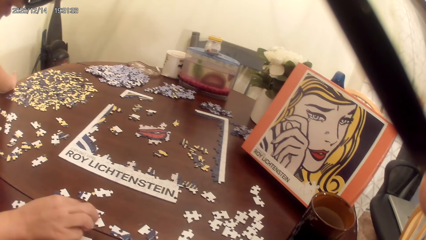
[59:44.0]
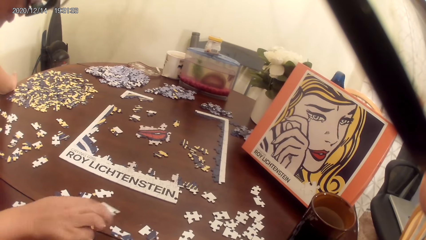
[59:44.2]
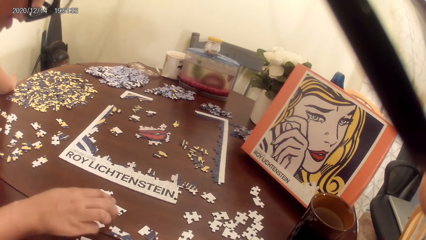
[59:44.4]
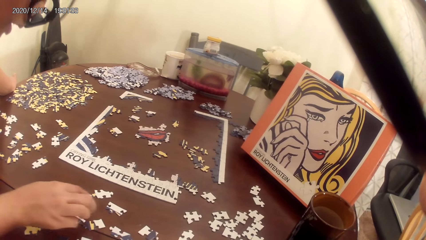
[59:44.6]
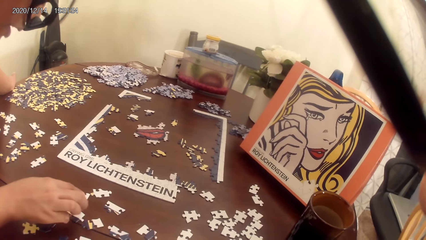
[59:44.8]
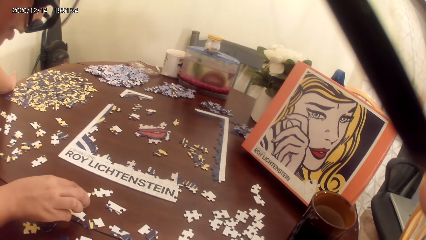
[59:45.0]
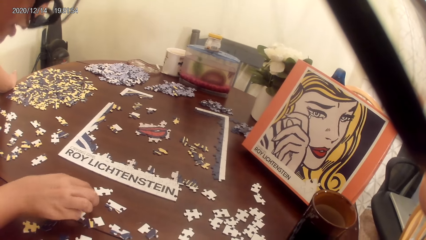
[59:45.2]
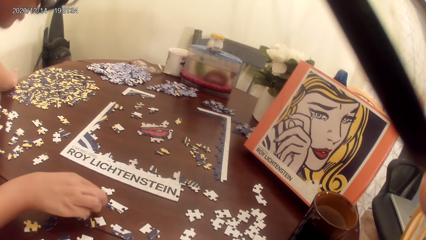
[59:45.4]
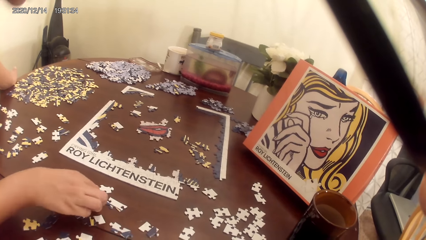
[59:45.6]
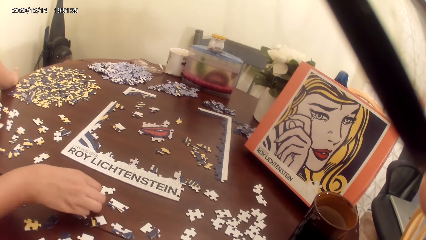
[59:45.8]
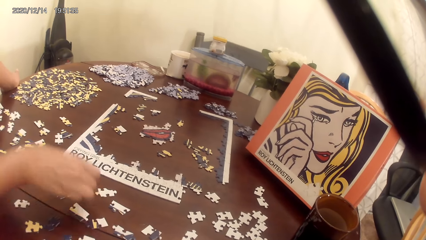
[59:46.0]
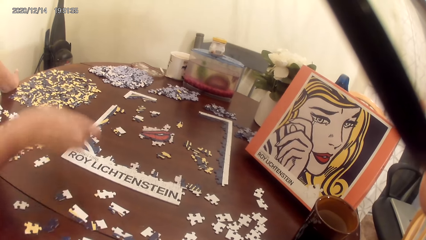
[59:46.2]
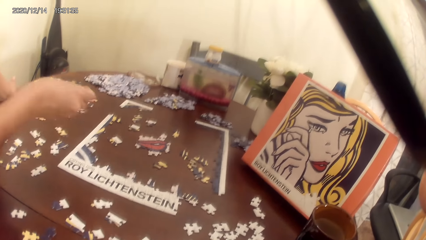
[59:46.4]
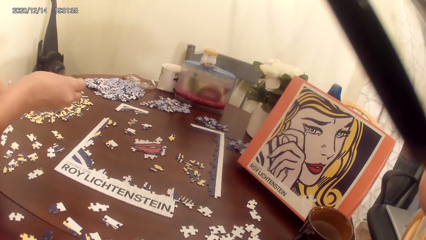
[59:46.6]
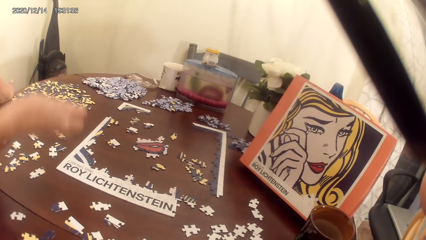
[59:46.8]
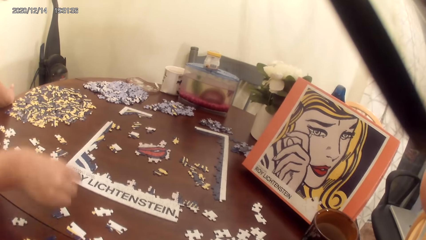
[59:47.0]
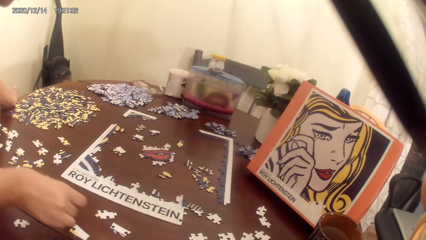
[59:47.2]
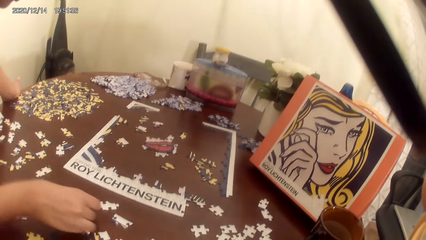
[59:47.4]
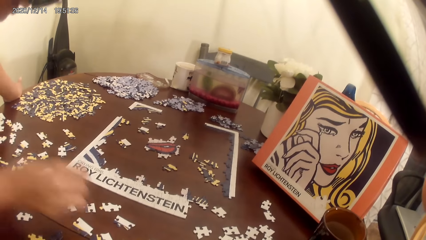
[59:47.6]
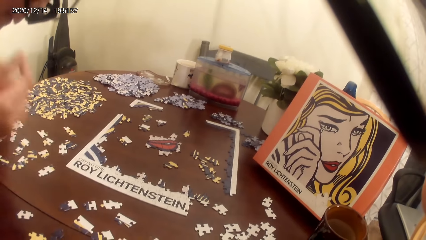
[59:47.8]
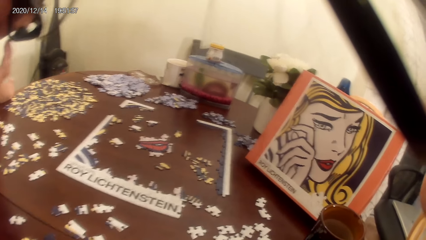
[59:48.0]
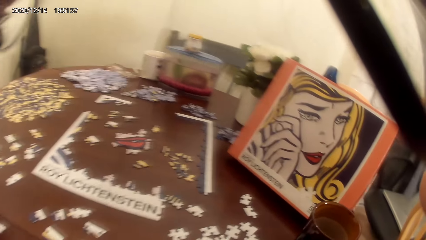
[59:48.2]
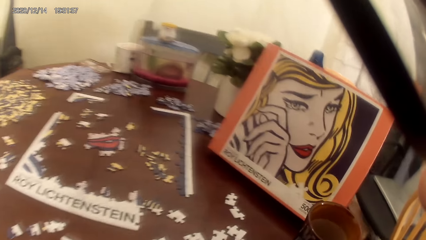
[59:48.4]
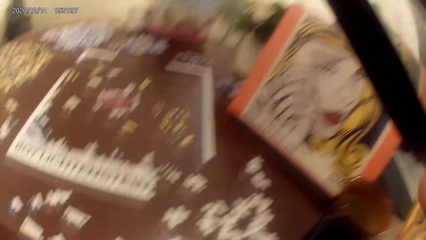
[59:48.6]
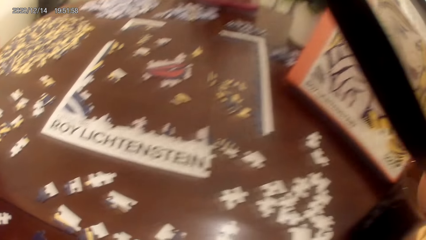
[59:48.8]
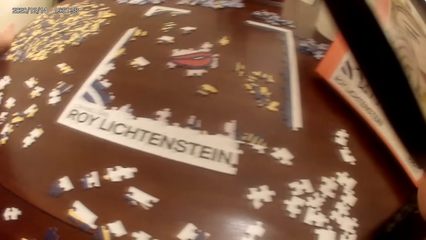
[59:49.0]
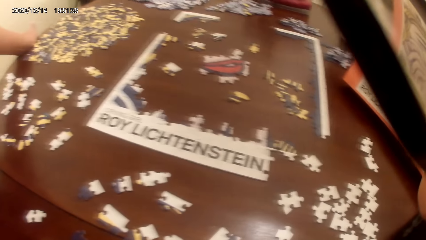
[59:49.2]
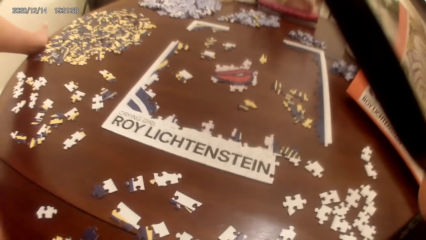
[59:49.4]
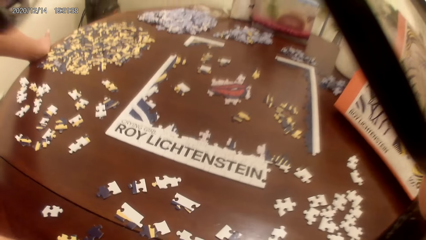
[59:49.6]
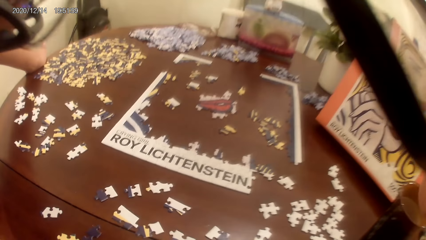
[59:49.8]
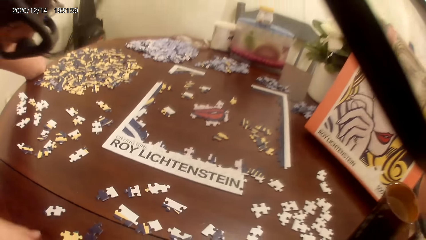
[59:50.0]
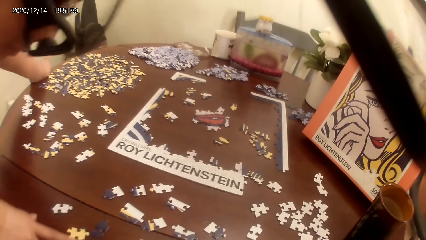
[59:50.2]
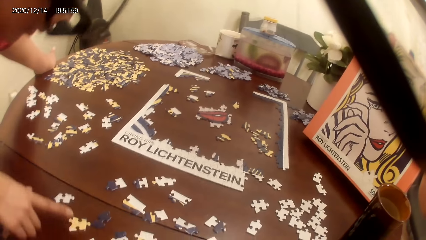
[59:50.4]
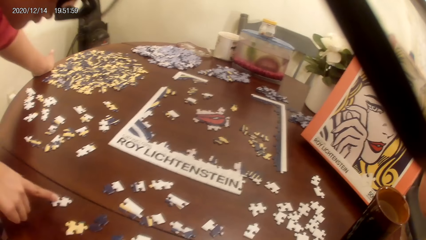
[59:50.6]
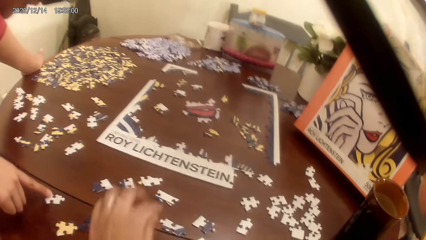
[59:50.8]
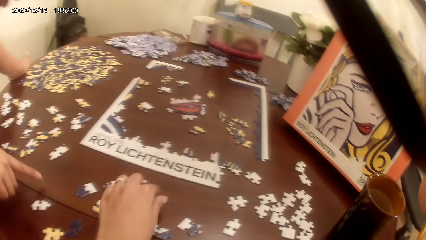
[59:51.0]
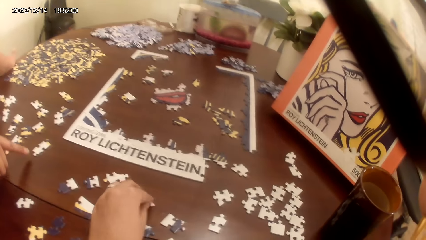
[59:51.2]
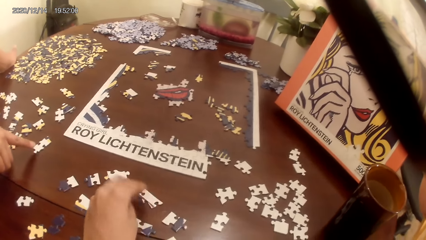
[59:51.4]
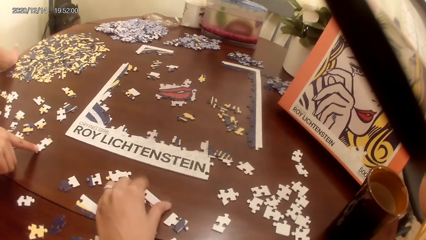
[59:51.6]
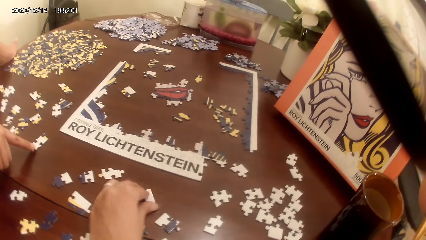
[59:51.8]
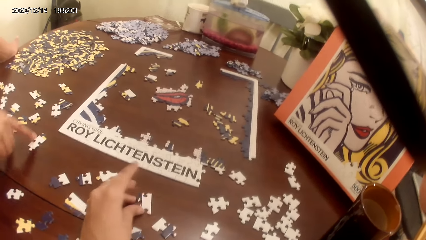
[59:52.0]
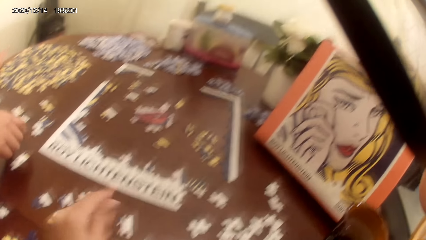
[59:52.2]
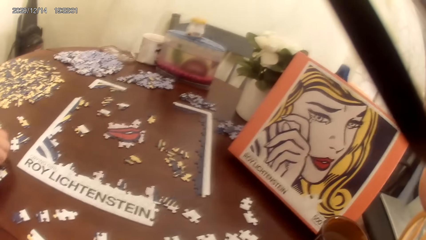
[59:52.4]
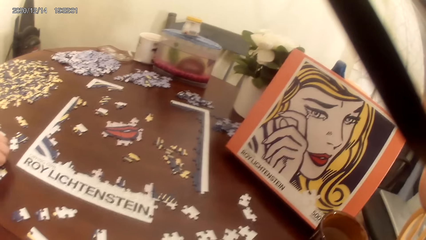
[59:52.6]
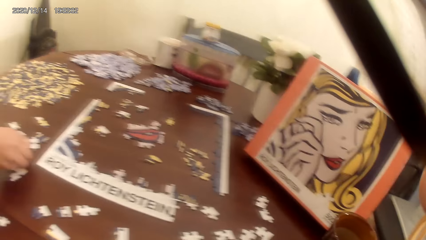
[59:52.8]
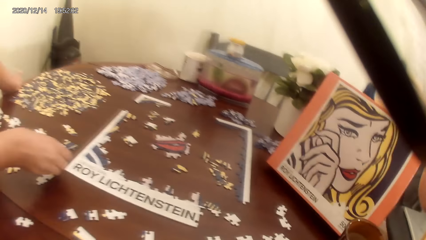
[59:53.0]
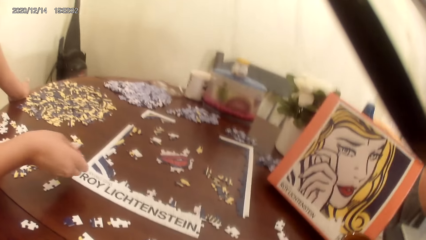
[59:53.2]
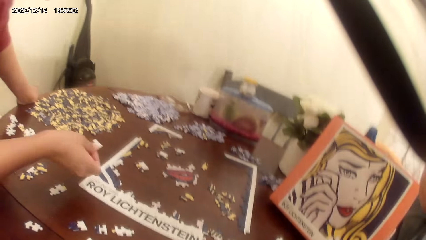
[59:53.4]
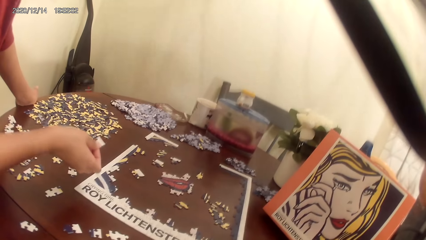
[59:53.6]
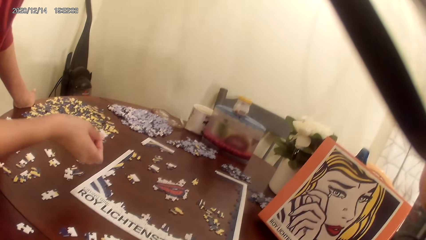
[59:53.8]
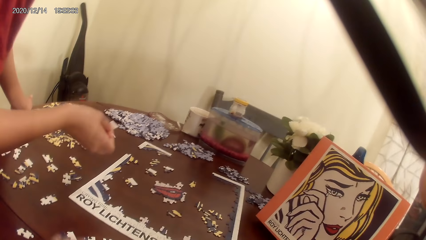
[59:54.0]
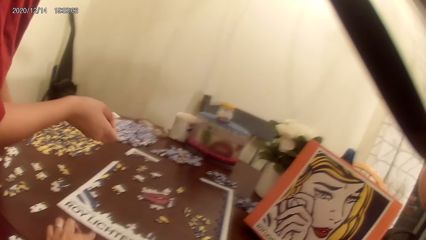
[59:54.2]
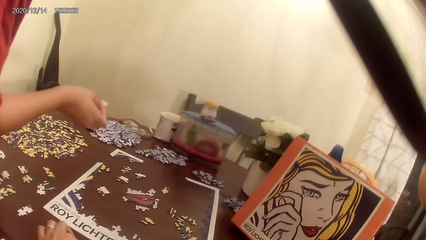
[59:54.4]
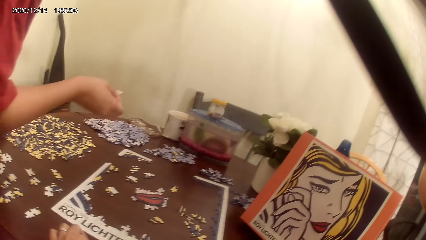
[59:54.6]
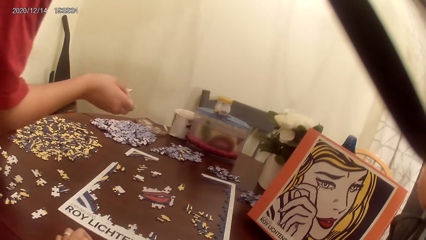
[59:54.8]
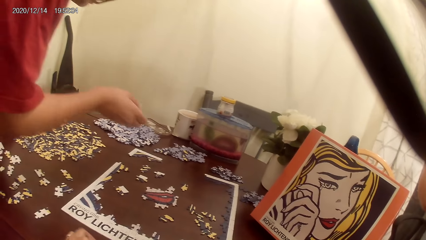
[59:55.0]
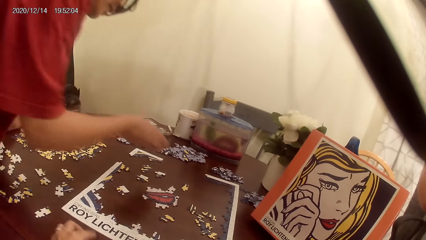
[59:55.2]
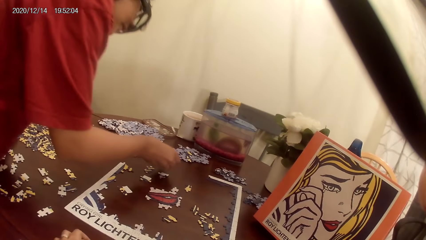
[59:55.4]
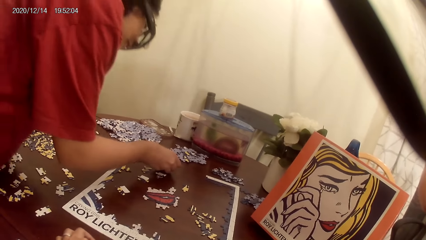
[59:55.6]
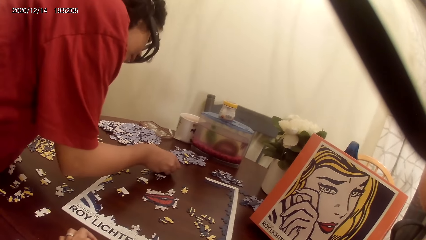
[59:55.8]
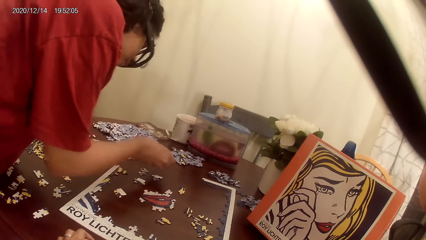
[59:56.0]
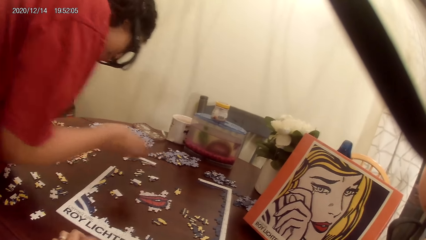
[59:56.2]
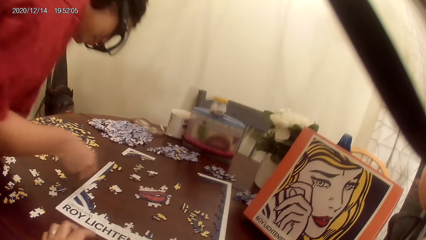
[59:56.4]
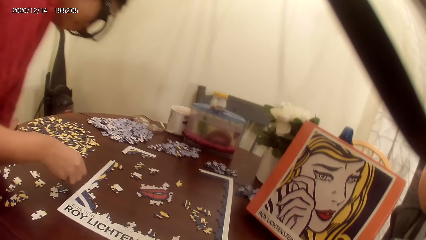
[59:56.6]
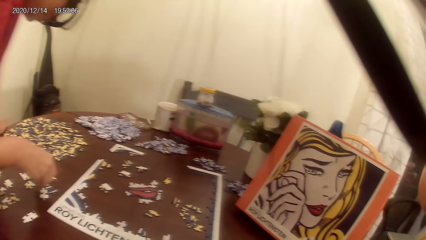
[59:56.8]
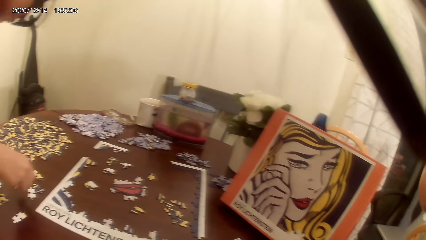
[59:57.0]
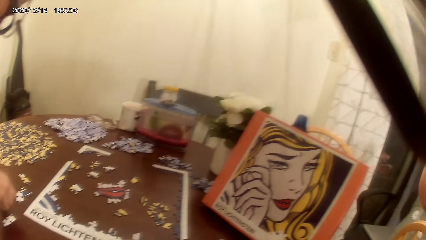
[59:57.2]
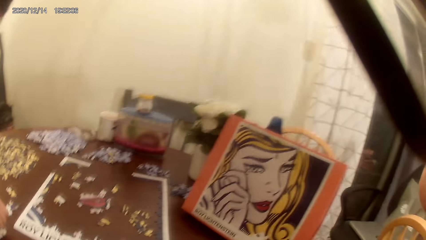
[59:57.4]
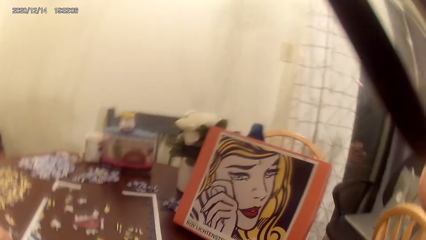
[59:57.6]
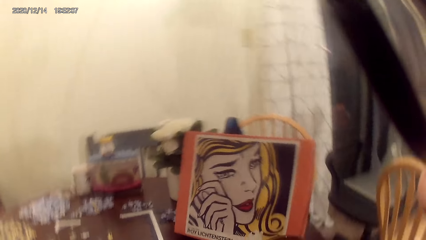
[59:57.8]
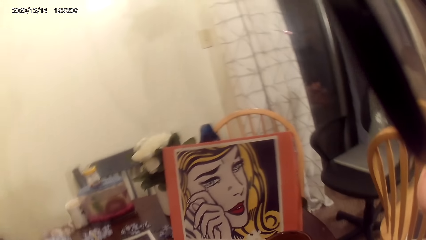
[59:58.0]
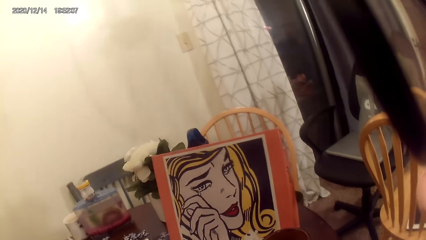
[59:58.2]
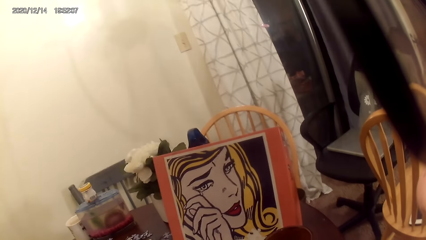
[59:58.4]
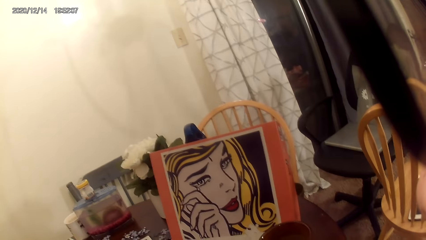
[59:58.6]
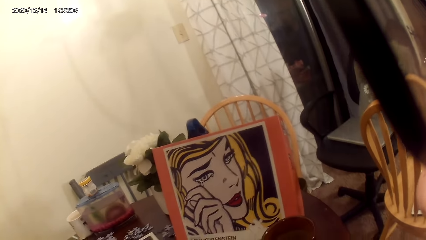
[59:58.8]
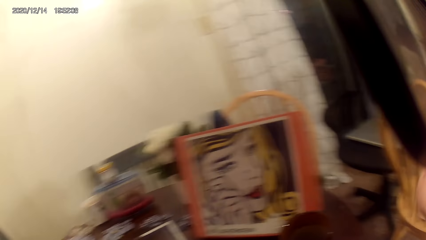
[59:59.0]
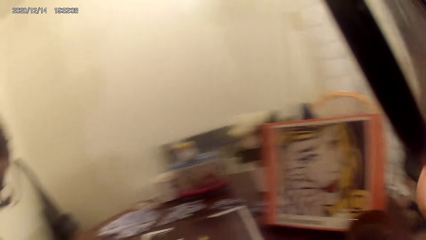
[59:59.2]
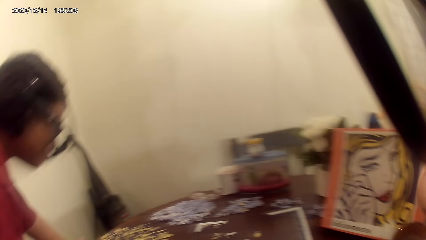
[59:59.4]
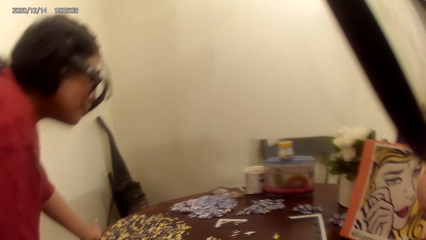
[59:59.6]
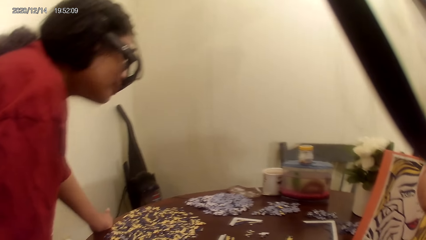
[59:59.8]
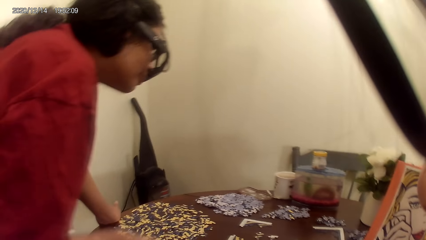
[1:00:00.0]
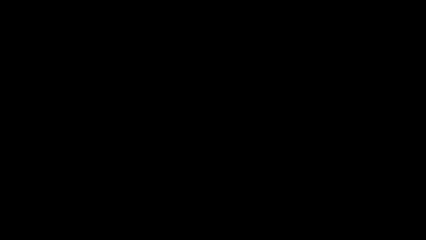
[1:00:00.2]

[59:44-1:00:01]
A person moves the puzzle. The camera wearer moves a puzzle piece. The person picks the puzzle, puts the card down and touches the face. The person touches the puzzle. The camera wearer touches the puzzle. The person picks up a puzzle piece and arranges the puzzle. The camera wearer looks around. They stop to record video.
